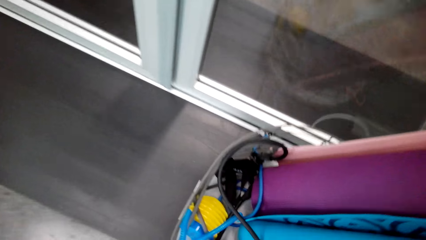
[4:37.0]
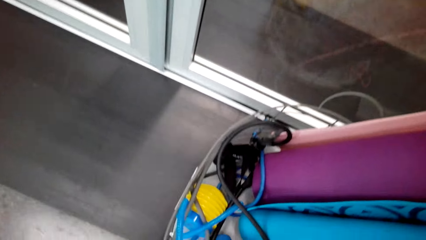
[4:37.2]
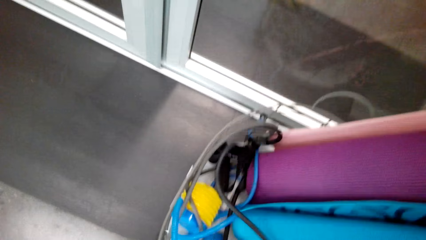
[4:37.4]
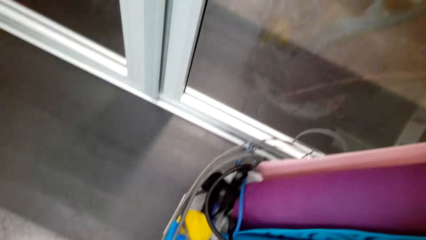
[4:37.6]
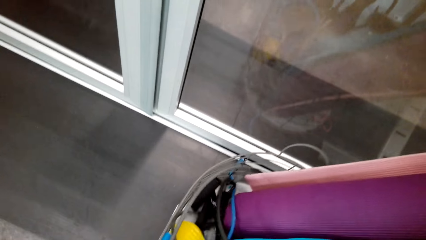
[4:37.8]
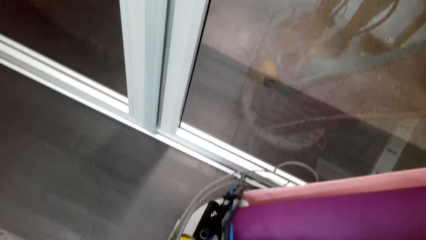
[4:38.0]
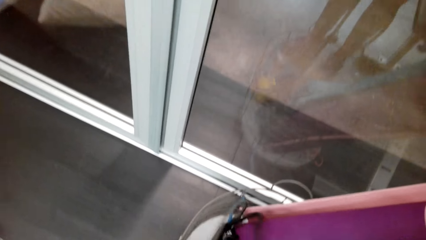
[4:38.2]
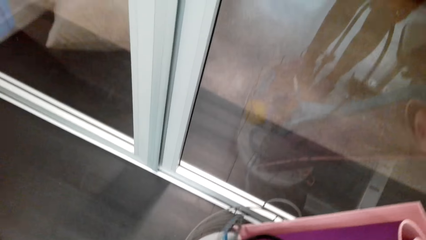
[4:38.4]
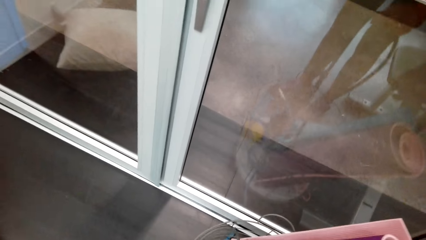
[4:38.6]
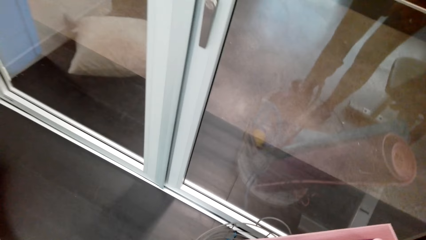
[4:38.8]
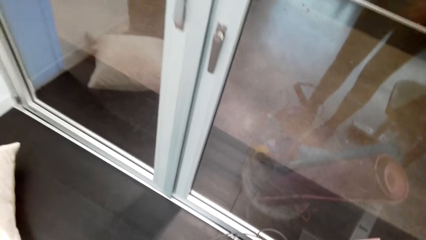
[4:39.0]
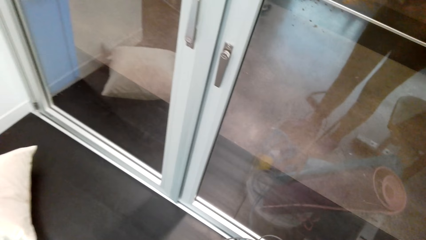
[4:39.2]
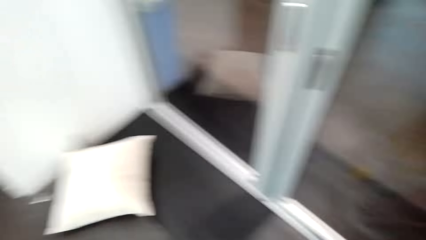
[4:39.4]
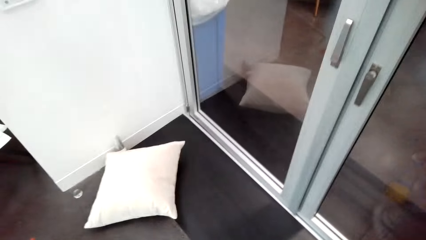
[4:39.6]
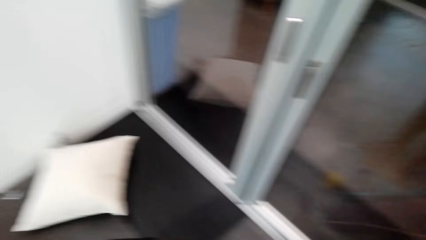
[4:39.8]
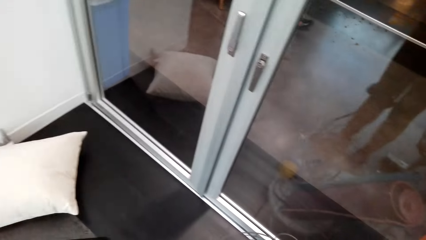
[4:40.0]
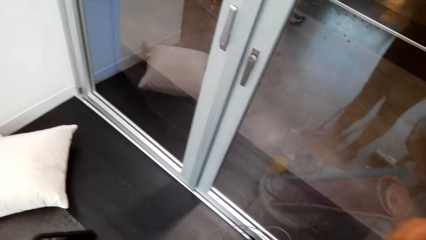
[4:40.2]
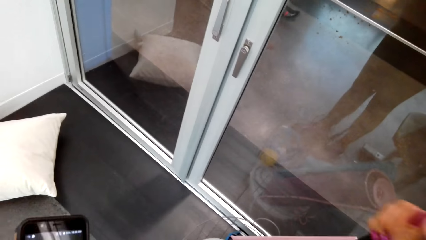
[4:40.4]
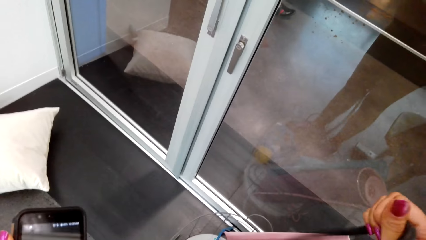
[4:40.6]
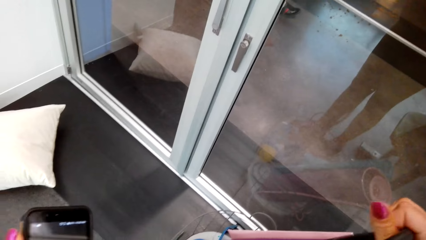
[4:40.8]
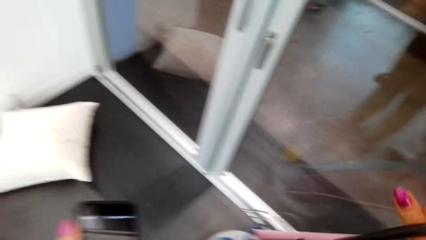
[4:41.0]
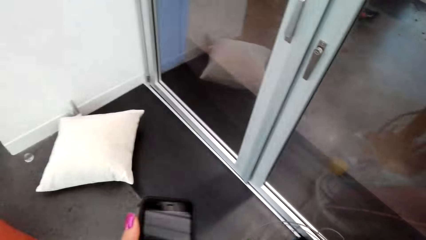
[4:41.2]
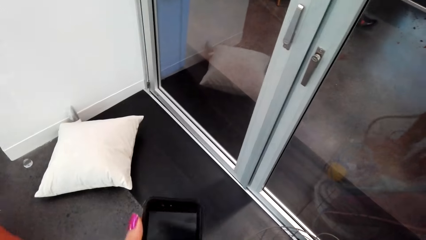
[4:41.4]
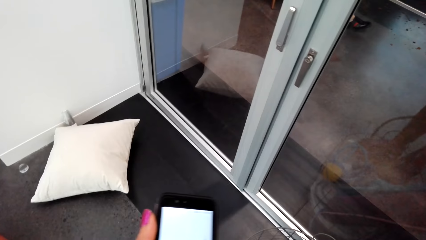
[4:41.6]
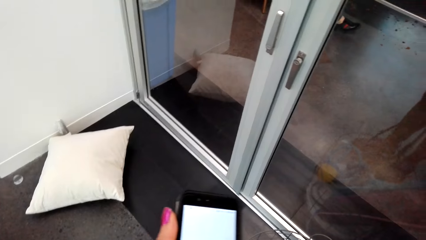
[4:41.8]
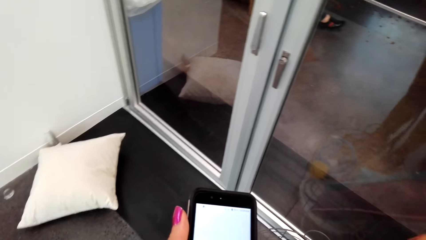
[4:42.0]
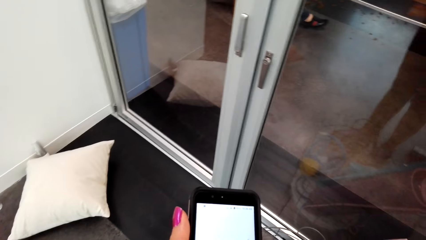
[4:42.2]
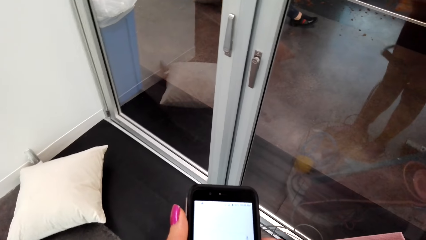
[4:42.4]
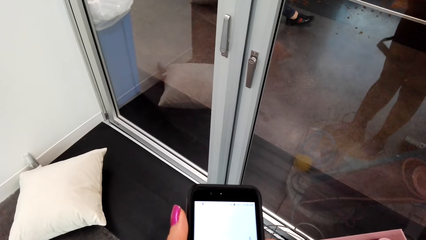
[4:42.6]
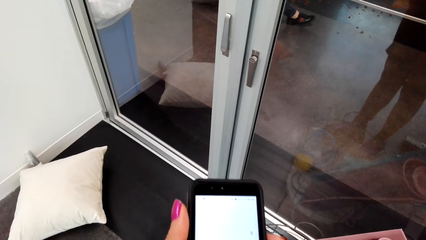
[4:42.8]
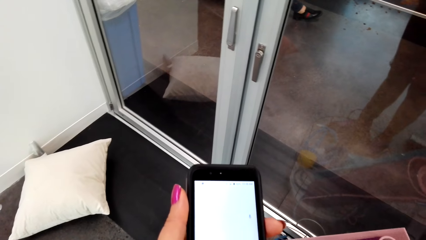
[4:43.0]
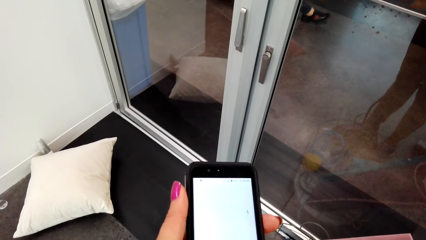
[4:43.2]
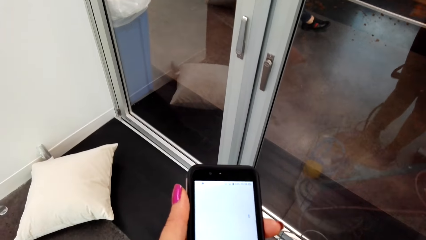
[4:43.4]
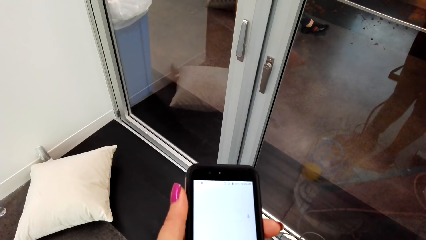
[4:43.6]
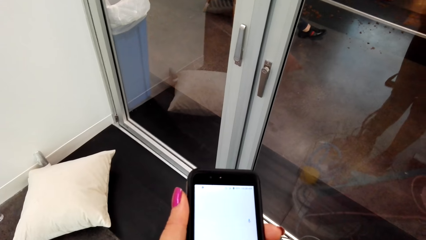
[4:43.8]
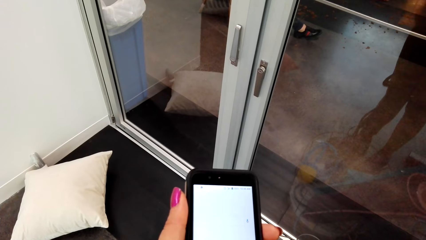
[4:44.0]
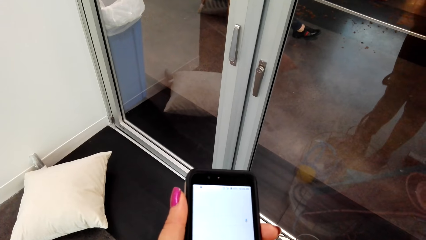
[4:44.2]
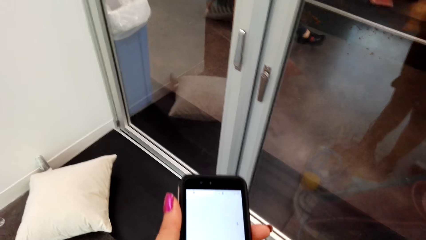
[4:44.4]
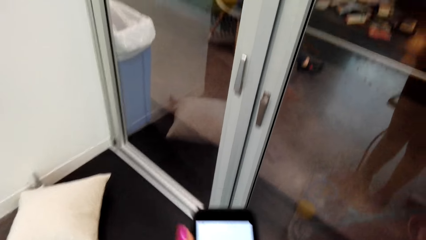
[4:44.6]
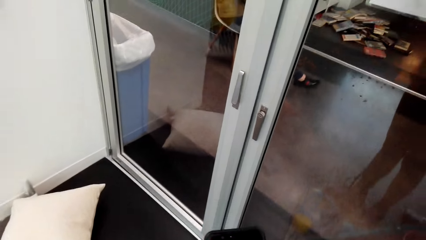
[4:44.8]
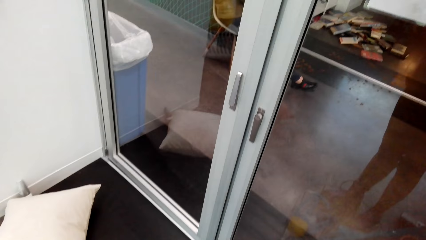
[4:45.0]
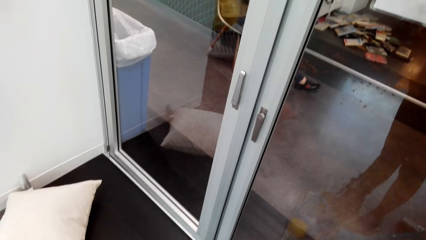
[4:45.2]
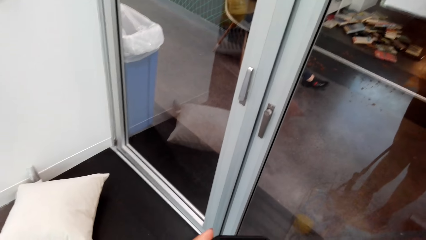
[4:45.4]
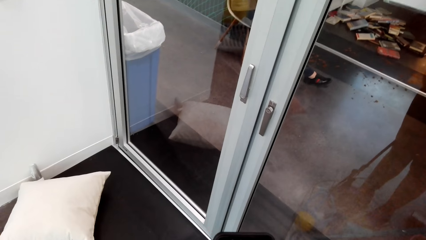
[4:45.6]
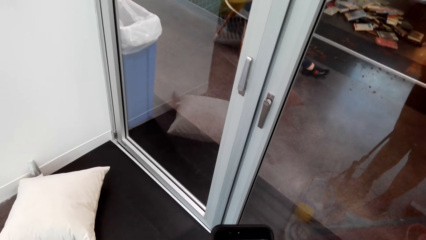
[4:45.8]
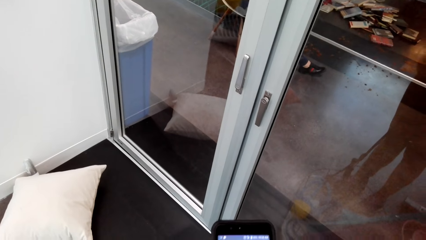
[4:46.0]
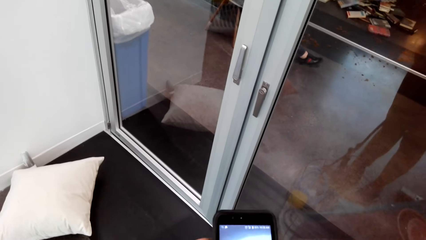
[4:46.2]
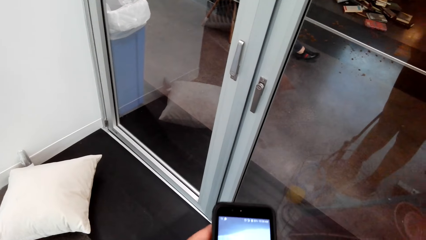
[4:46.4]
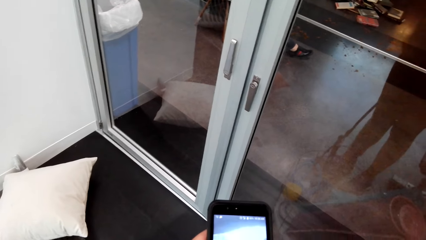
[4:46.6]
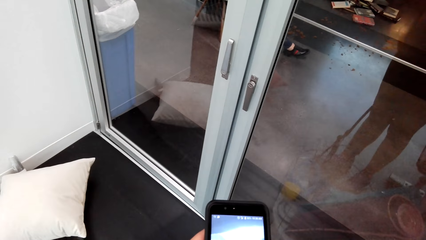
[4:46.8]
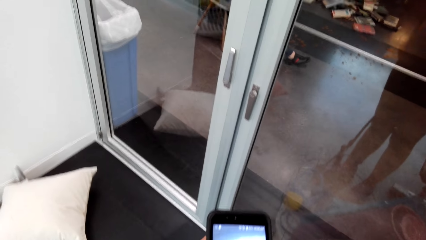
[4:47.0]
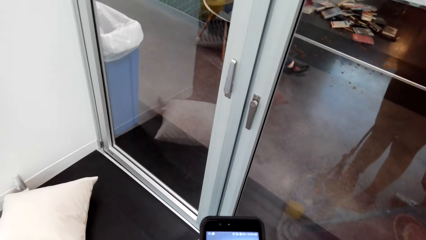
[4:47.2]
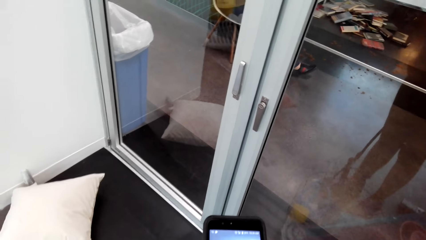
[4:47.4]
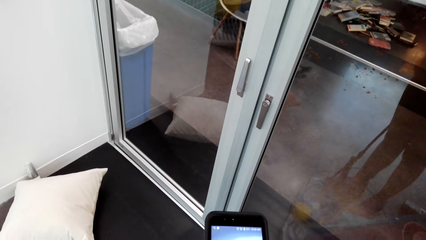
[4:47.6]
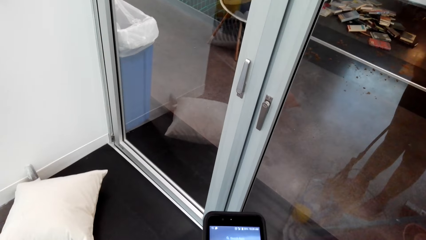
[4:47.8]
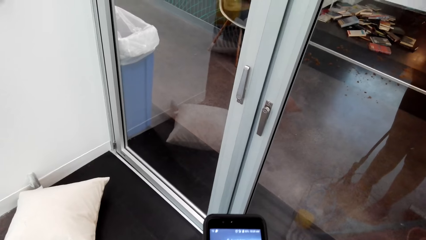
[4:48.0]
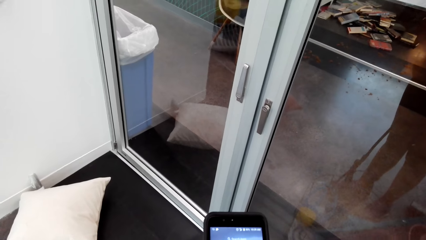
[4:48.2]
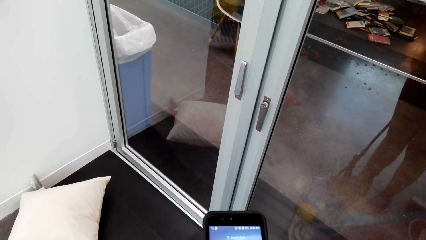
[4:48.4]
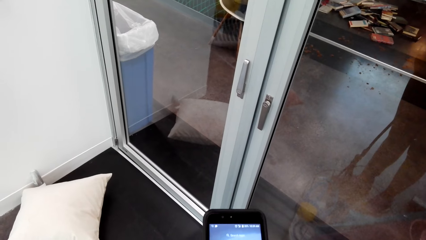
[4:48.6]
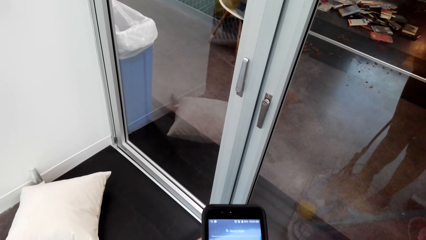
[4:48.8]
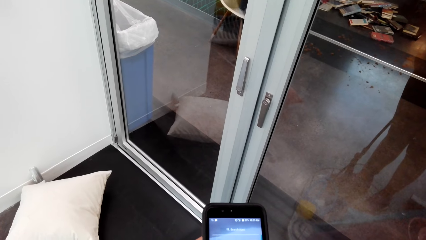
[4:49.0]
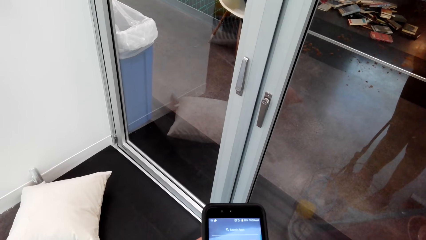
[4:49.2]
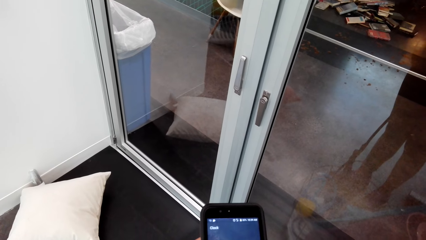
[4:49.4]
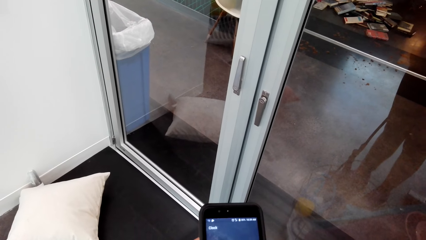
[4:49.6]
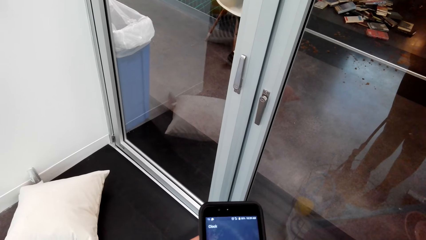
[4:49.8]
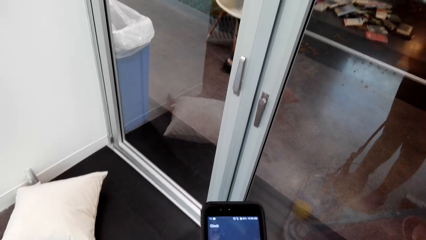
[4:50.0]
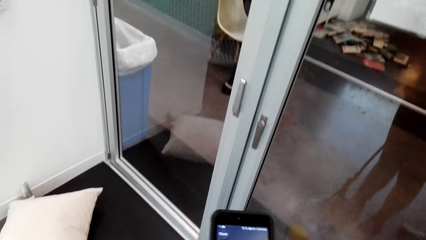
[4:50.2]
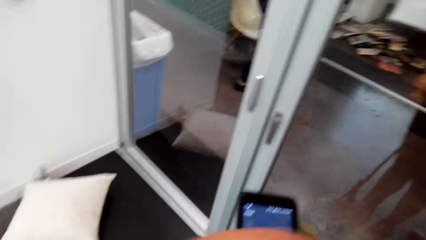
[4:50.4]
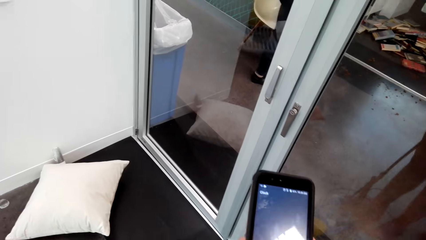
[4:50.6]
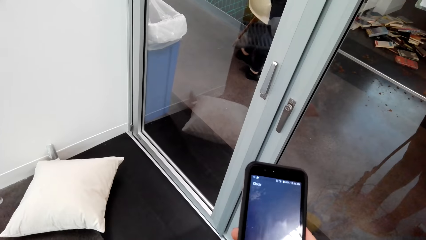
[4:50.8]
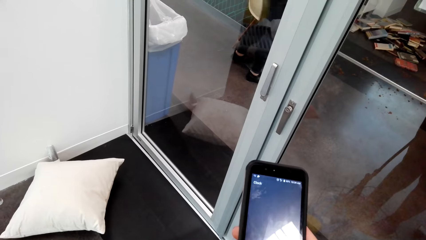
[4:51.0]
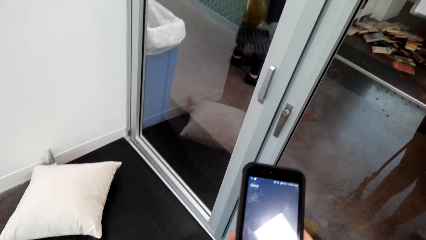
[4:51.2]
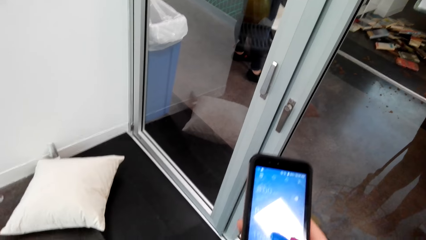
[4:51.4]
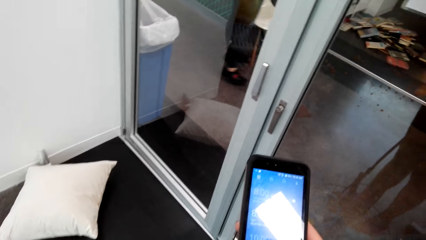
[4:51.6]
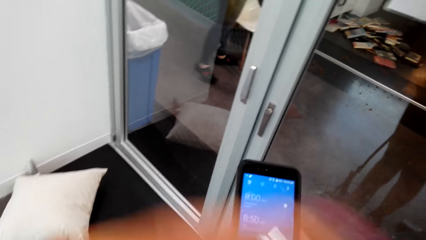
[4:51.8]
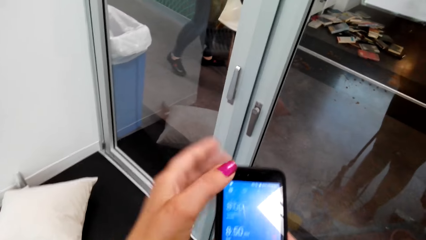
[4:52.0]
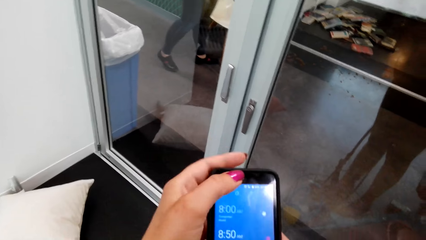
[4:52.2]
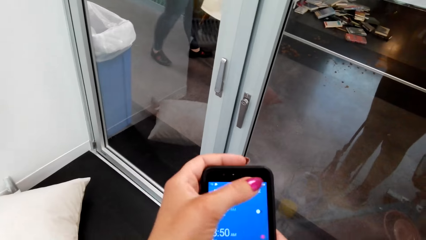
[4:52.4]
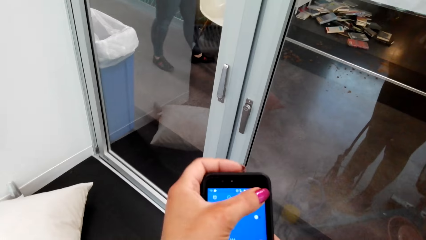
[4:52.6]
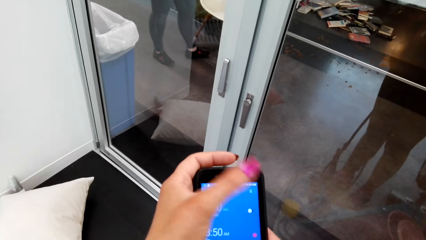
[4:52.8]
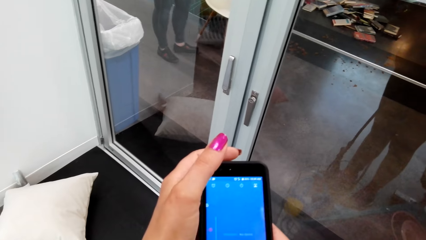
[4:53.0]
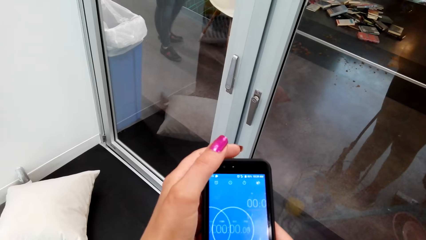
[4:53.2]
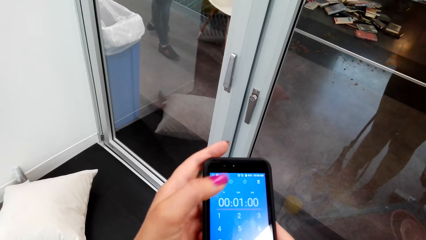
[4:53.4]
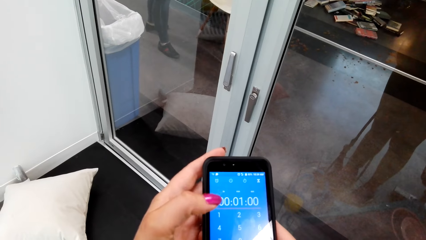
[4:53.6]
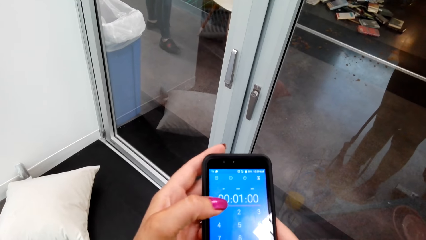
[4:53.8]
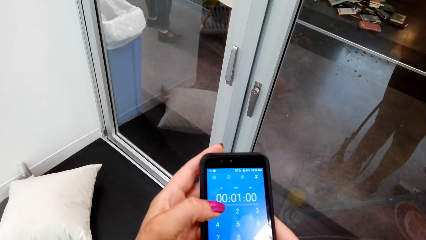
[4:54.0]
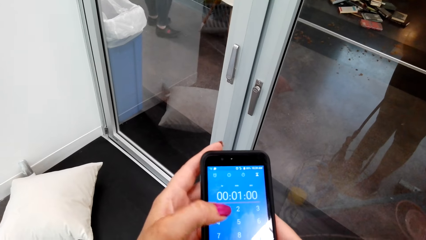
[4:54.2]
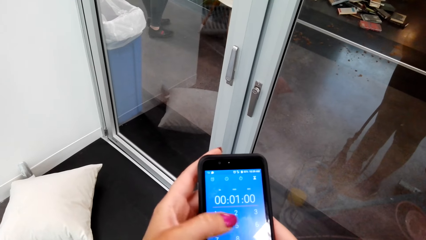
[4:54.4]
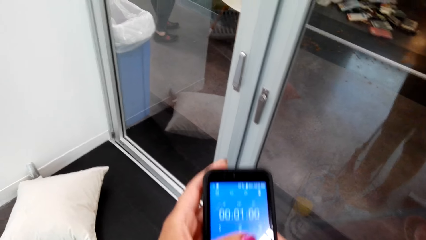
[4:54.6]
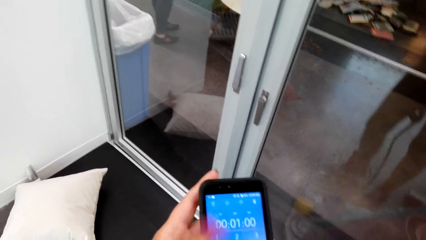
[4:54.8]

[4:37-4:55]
The camera wearer picks up the cable in the bucket. She operates her phone. She looks at the phone. She speaks to a man. The man speaks to the camera wearer. The camera wearer speaks to the man. The man speaks to the camera wearer. The camera wearer operates her phone. She speaks to the man.
